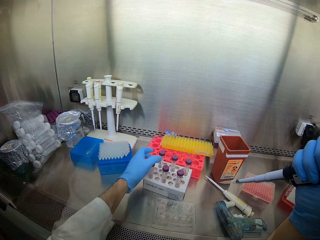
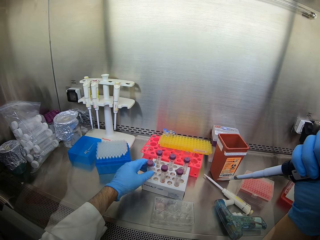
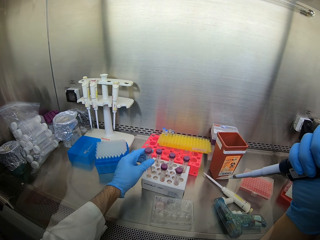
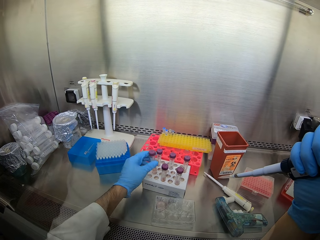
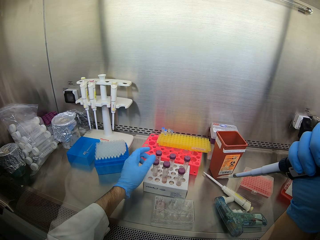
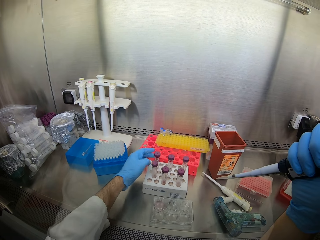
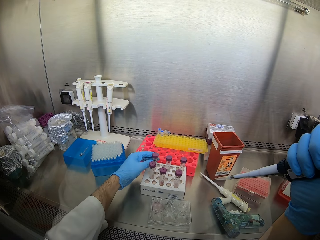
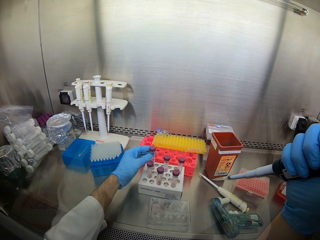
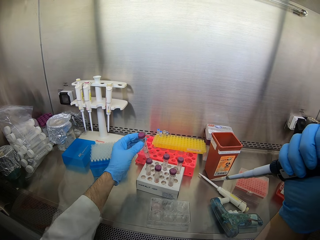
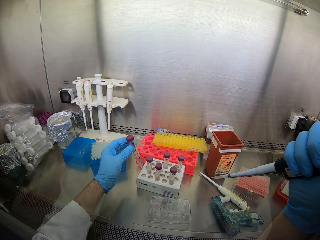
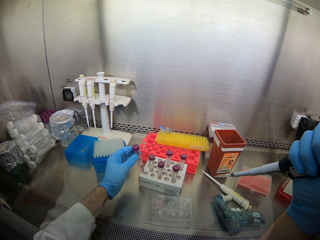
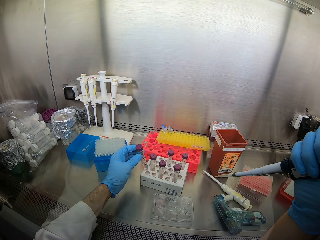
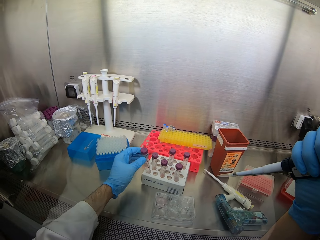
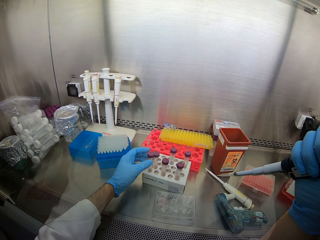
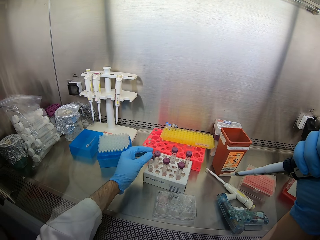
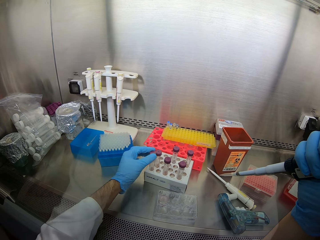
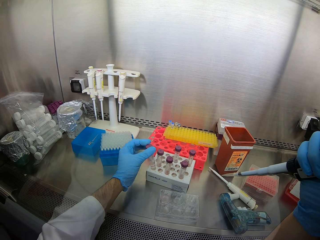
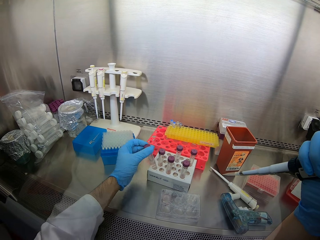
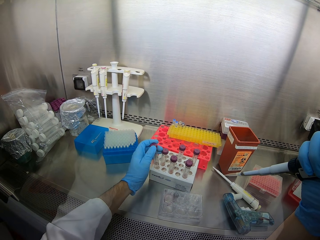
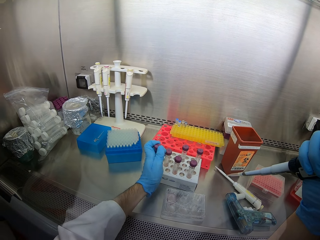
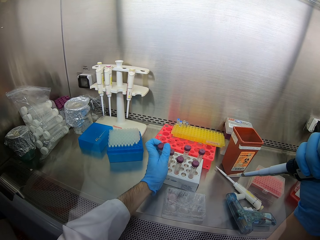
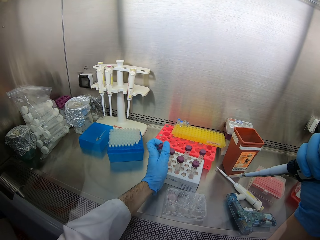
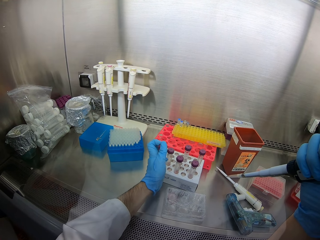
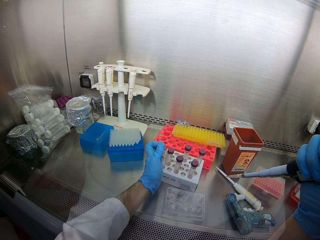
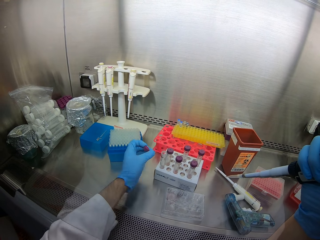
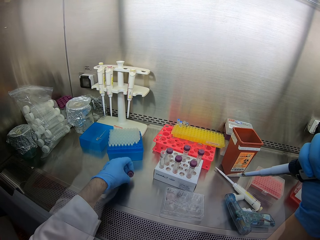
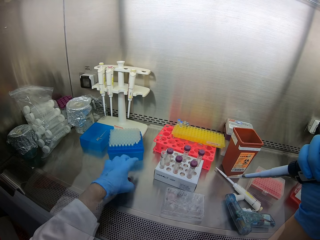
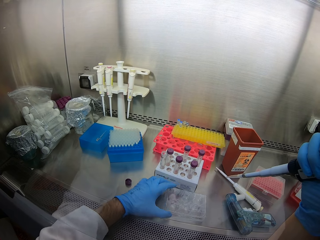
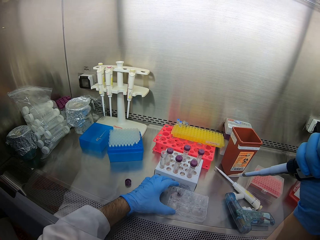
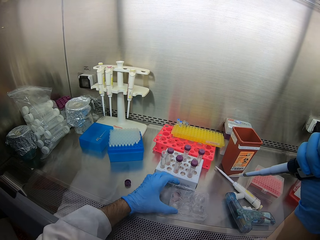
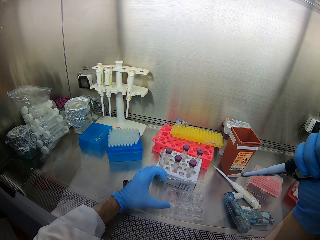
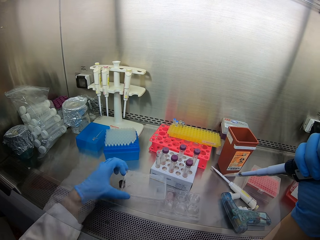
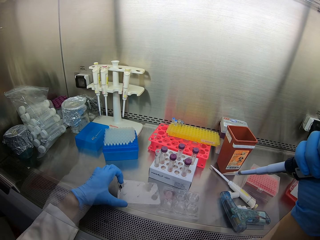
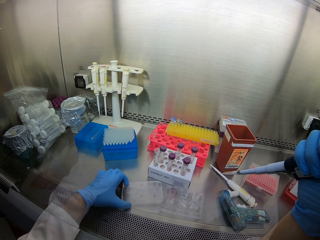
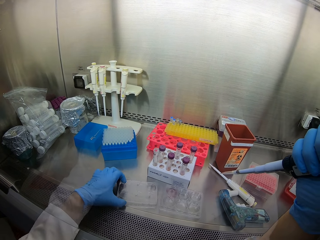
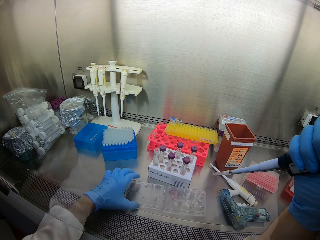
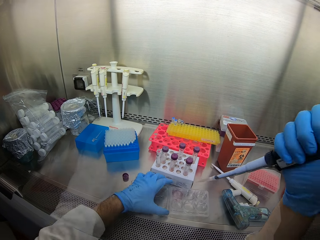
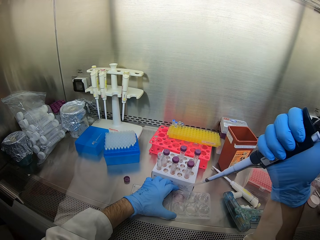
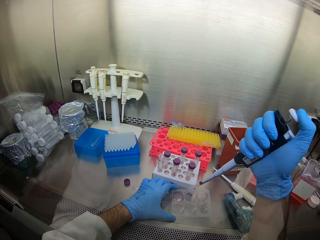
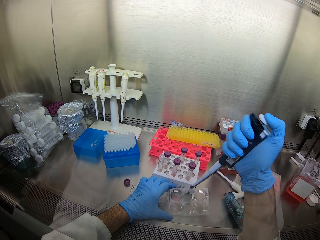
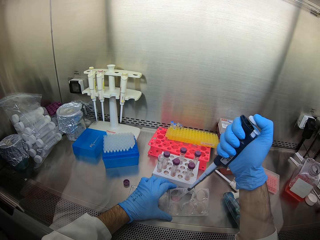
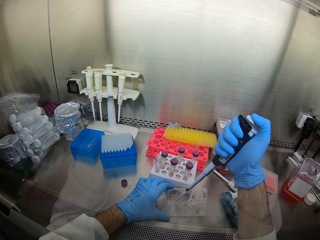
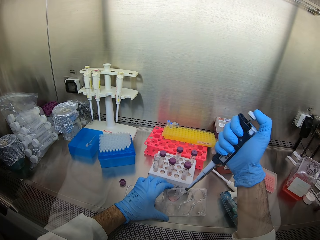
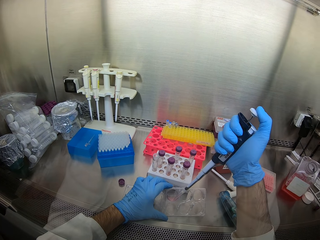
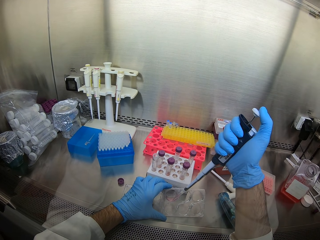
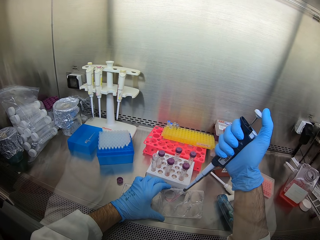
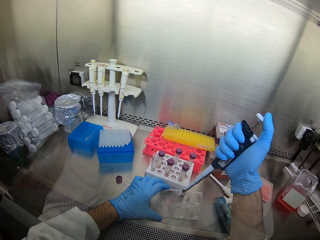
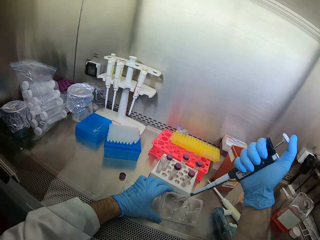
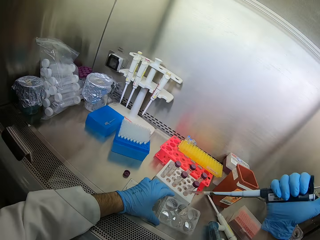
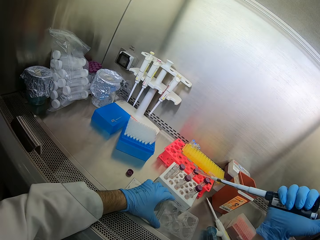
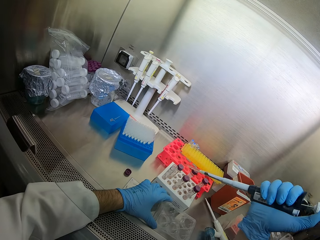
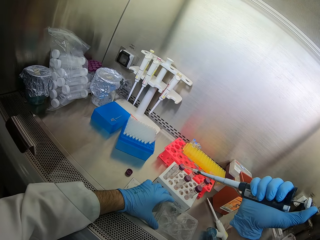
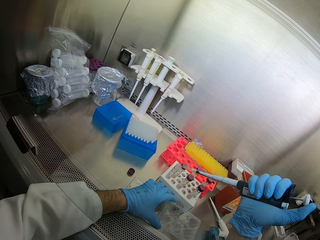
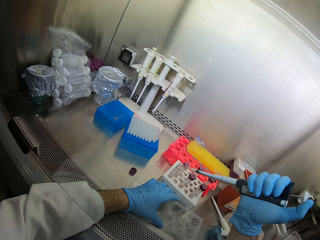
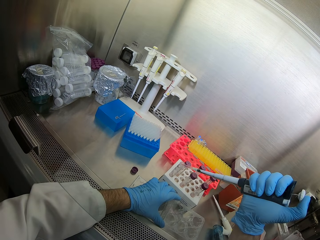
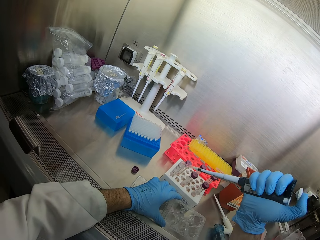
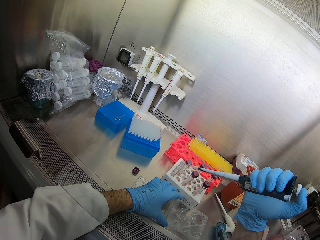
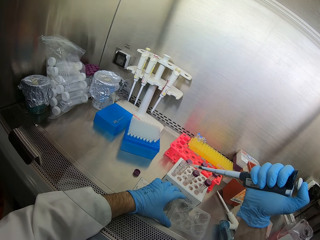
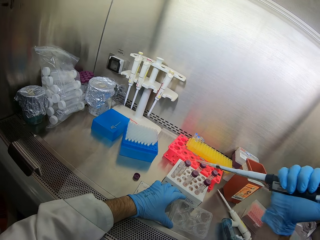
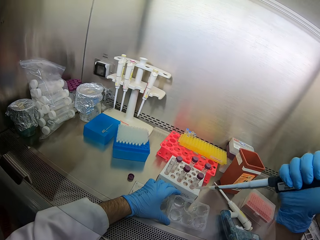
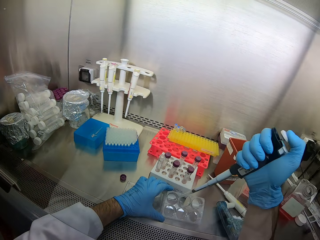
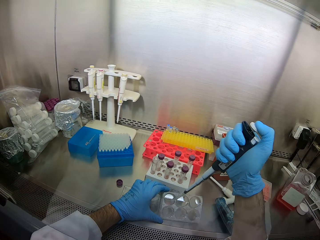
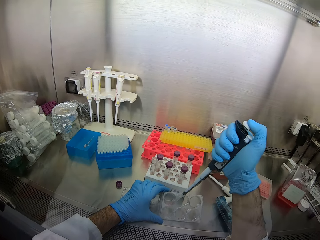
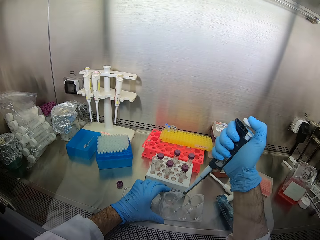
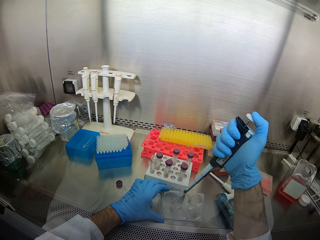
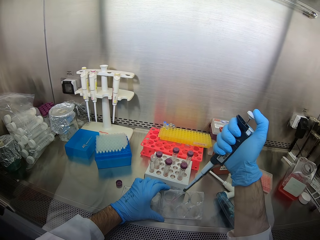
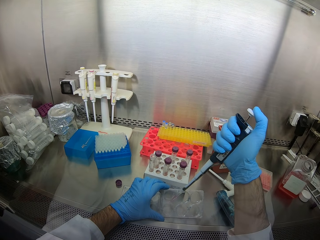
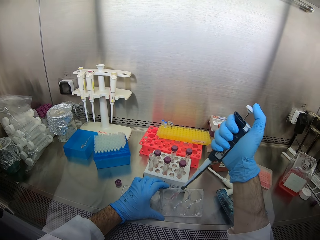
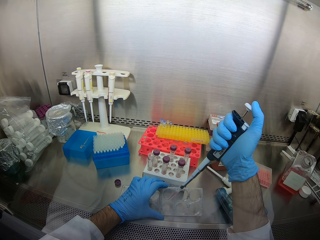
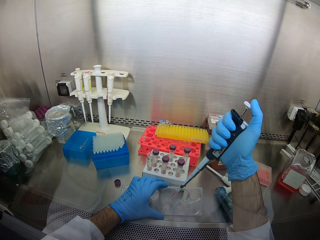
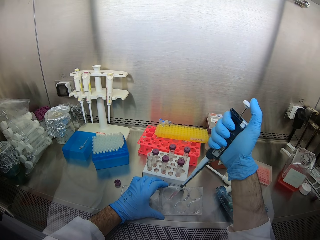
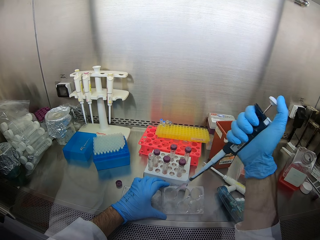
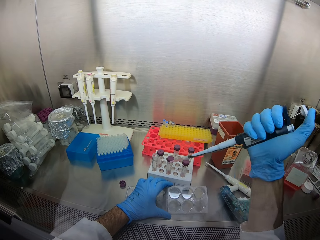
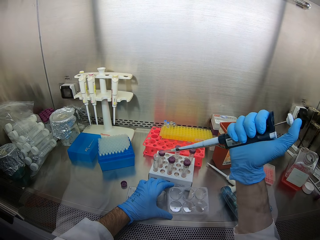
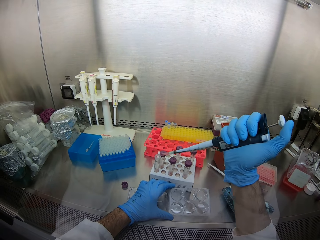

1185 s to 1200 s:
The camera wearer picks up the test tube. They place the test tube in the tray. They open the test tube lid. They suck the solution from the container. They put the solution in the test tube. They suck the solution.

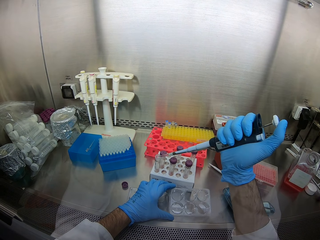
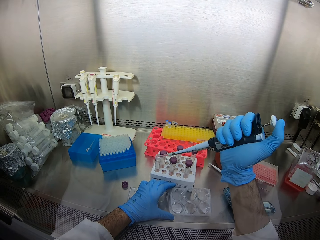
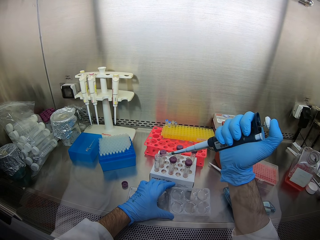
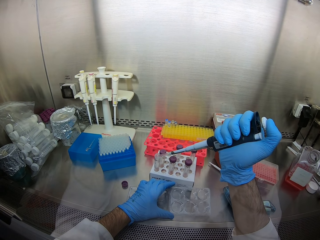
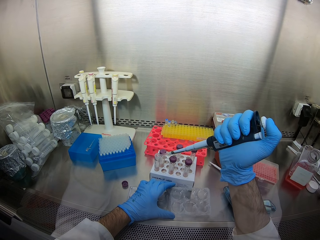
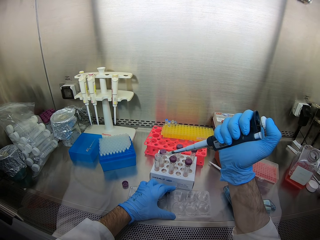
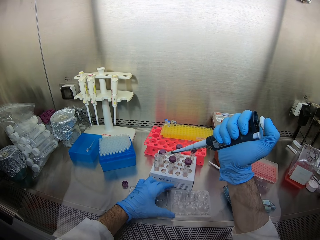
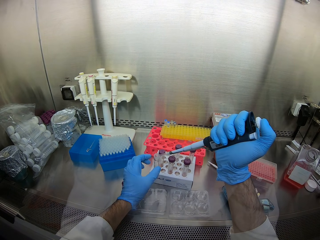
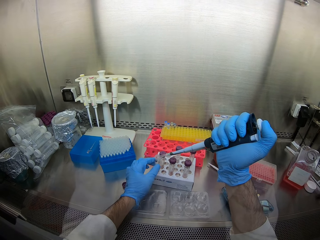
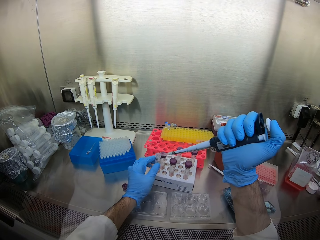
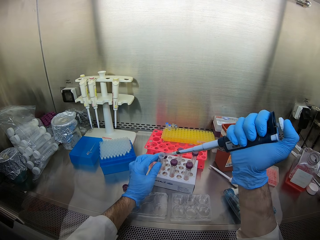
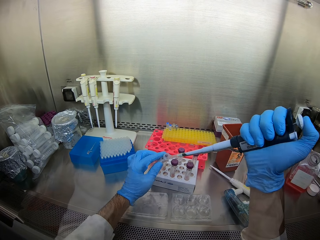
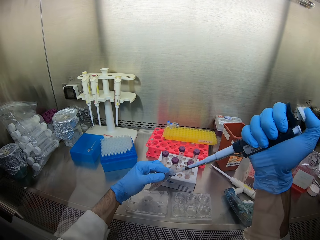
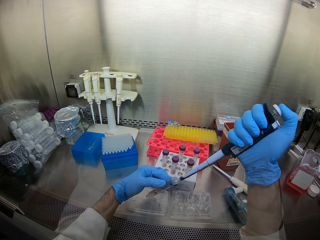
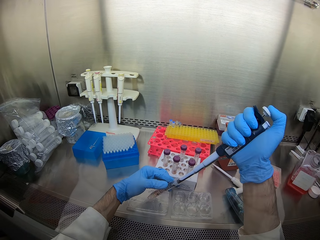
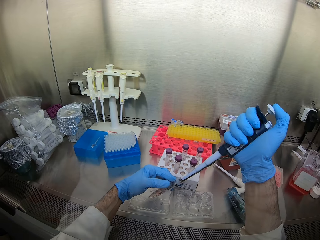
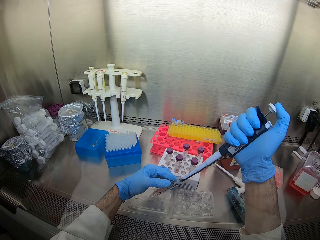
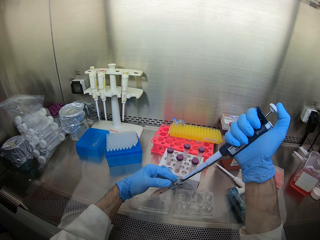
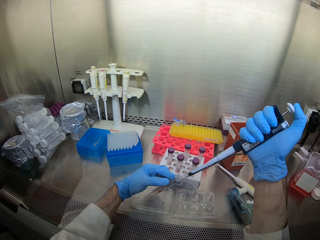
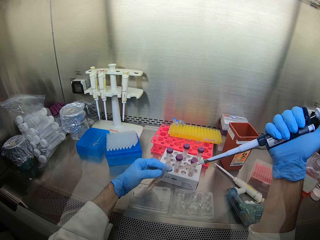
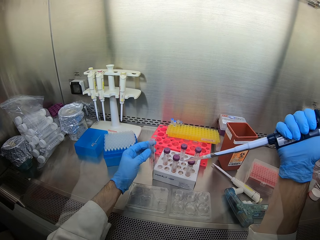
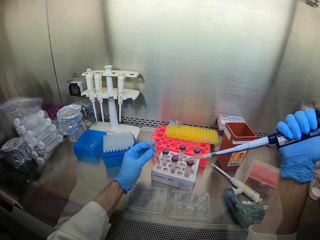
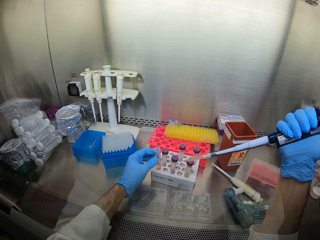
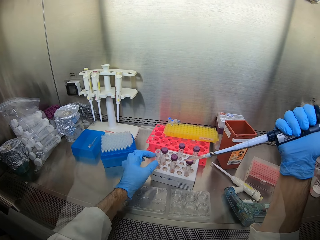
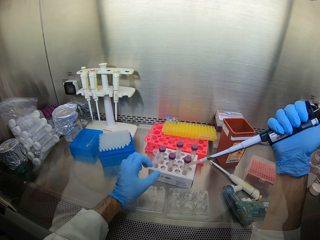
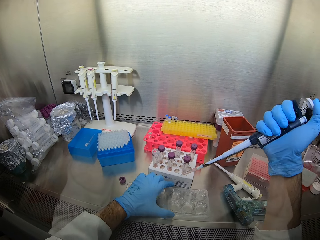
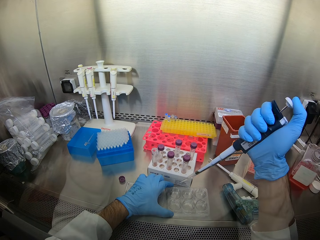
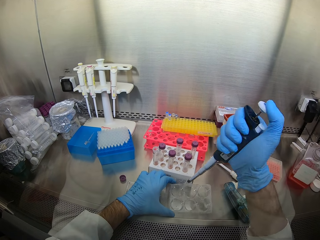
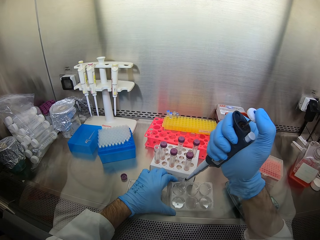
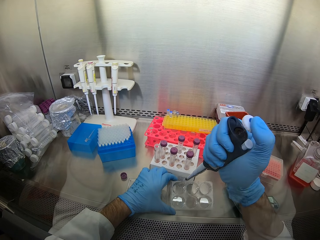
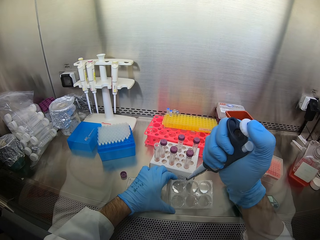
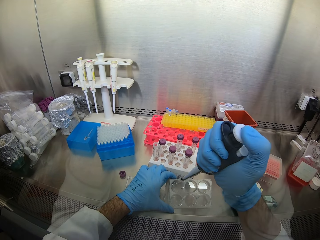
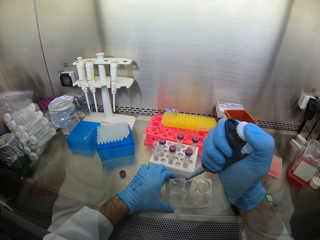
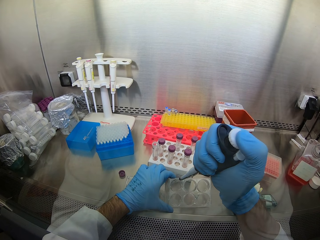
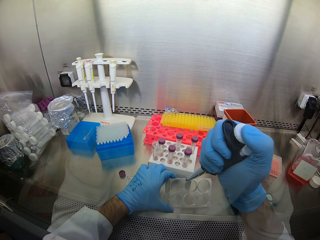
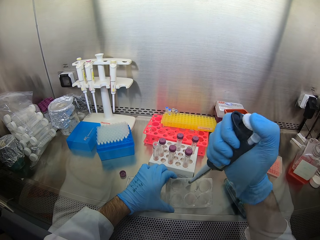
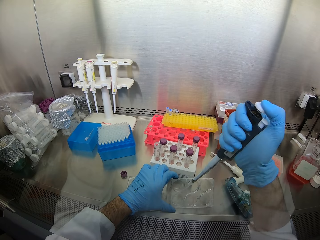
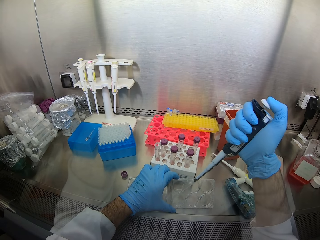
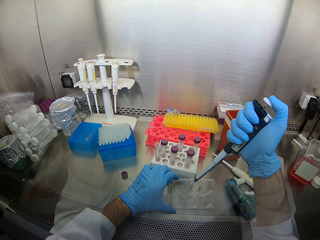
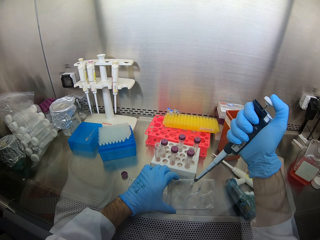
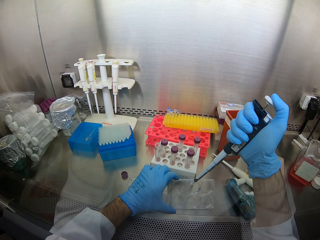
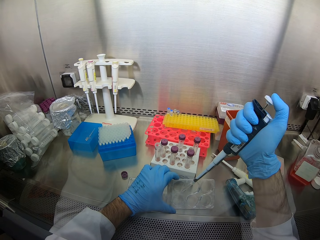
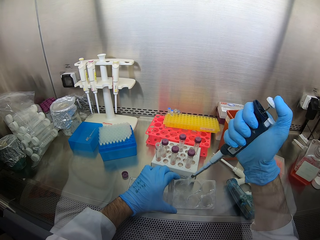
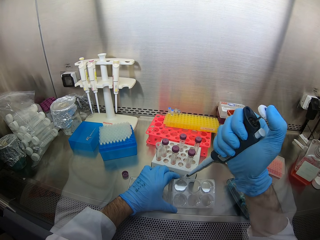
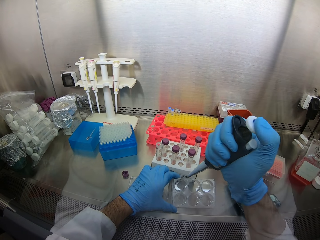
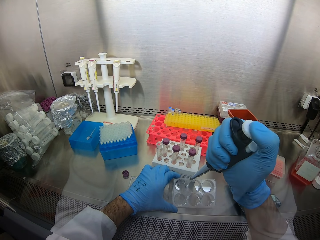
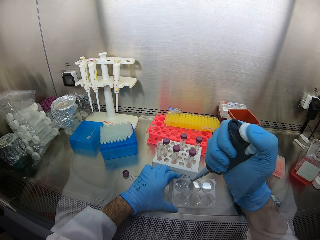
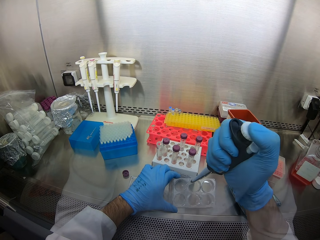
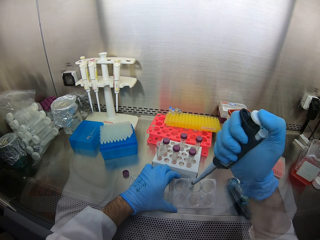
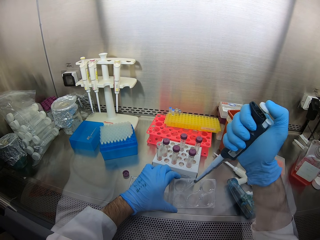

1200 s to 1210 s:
The camera wearer puts the solution in the test tube. They suck the solution from the test tube. They mix the solution. They suck the solution from the container.
